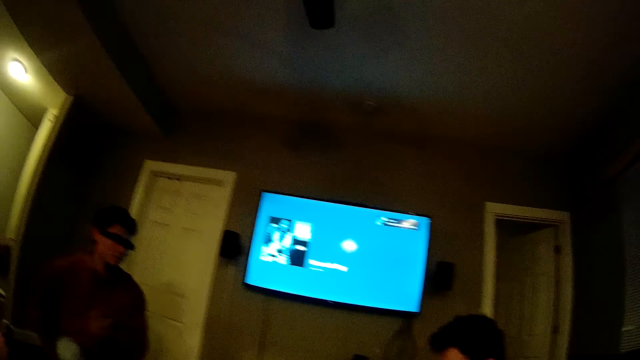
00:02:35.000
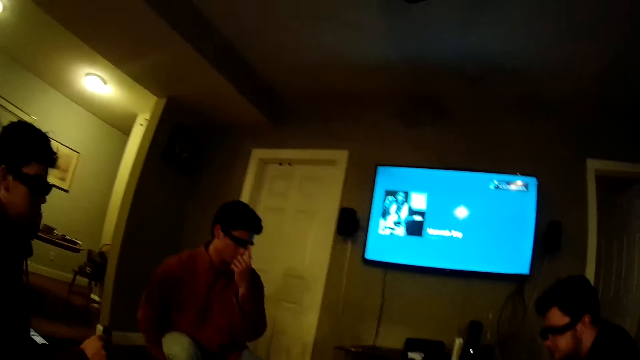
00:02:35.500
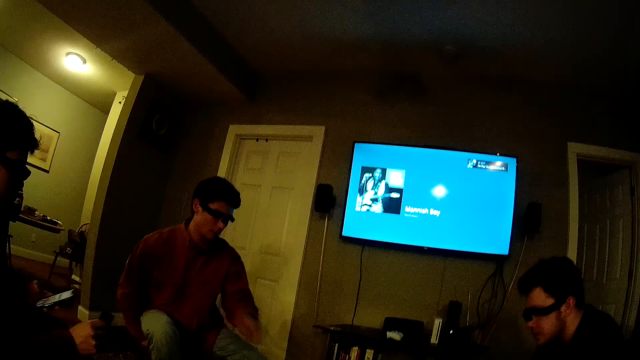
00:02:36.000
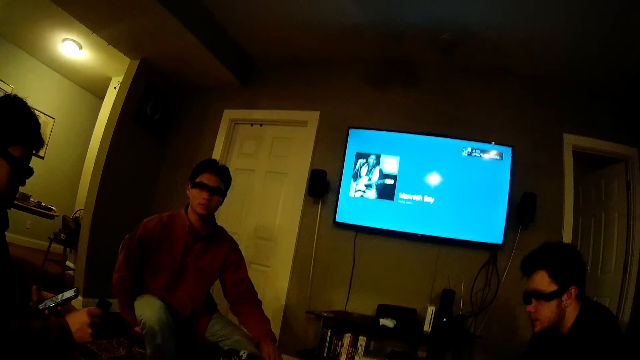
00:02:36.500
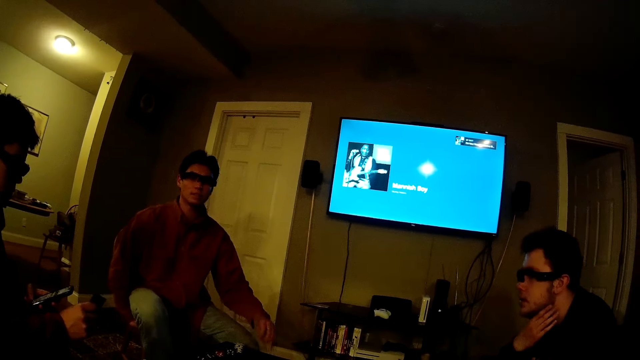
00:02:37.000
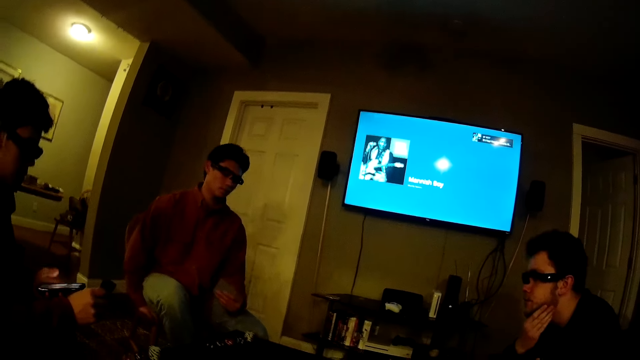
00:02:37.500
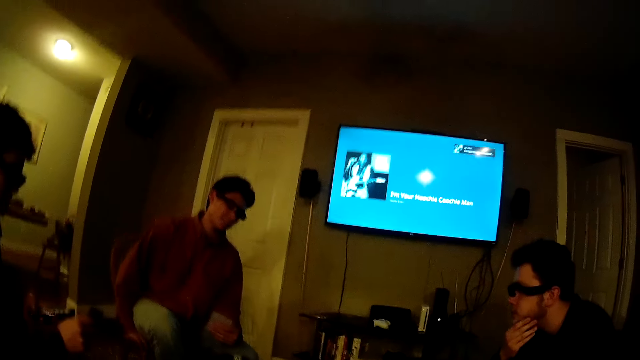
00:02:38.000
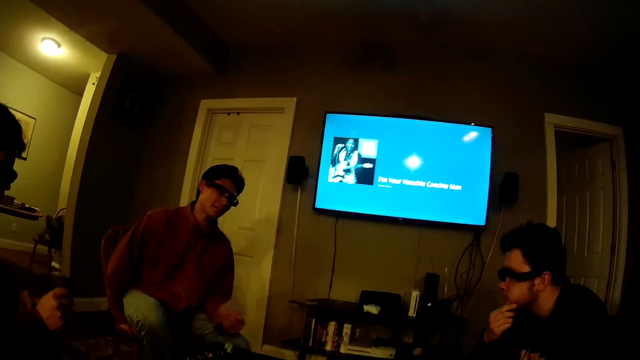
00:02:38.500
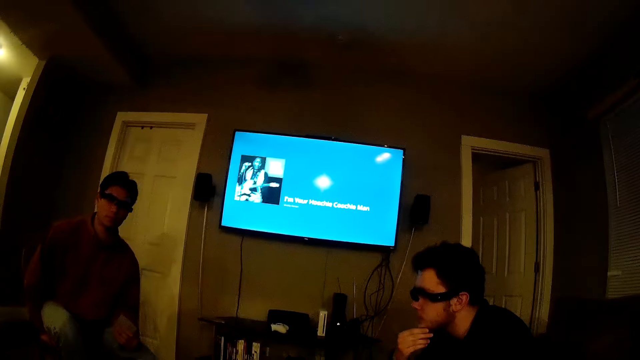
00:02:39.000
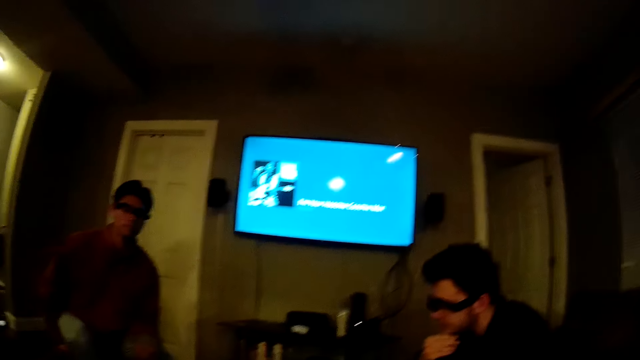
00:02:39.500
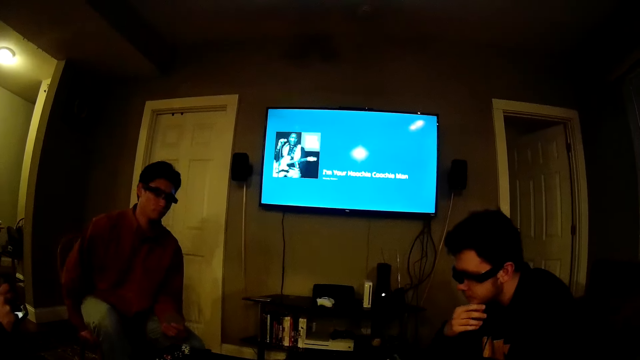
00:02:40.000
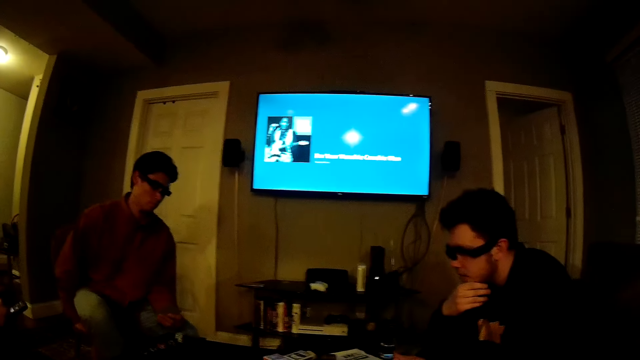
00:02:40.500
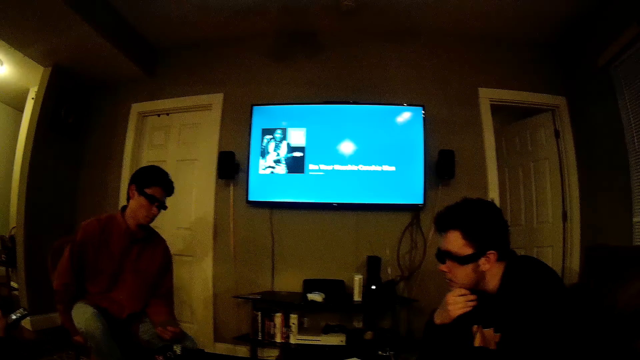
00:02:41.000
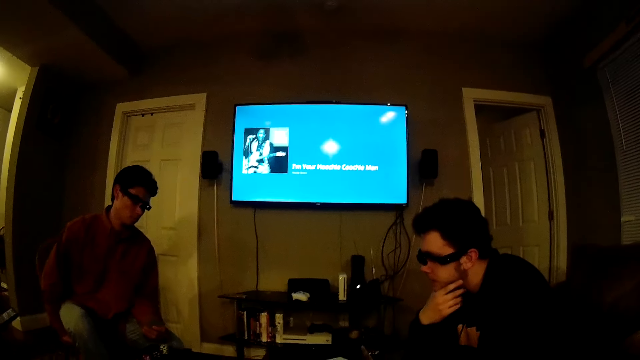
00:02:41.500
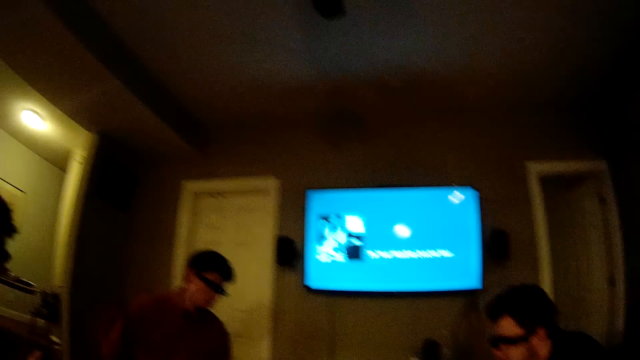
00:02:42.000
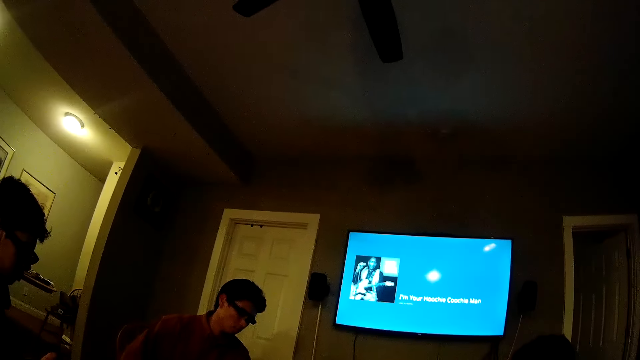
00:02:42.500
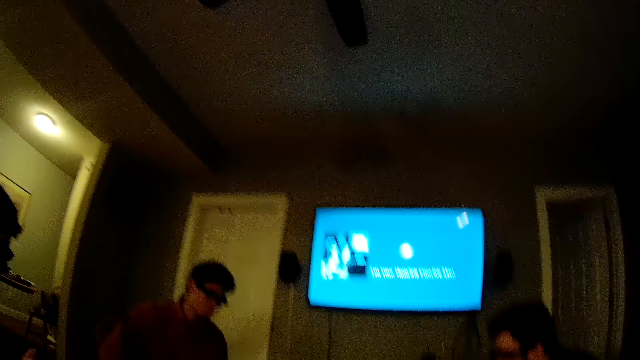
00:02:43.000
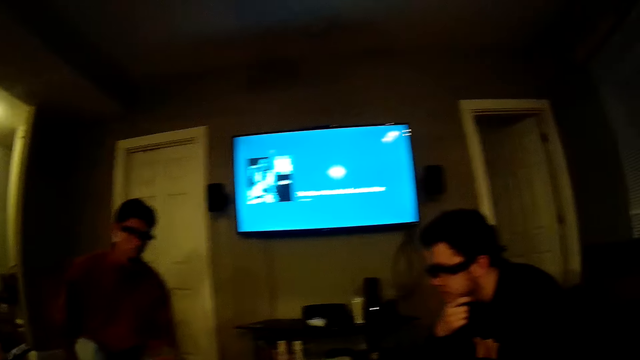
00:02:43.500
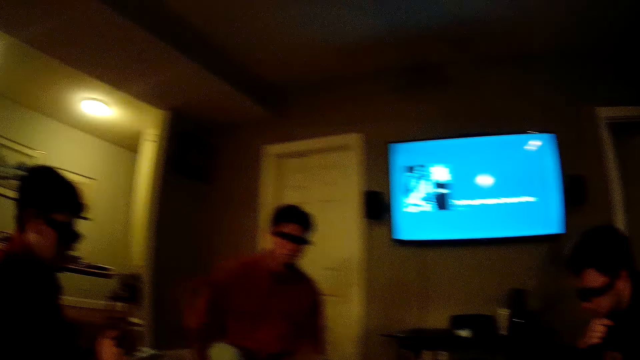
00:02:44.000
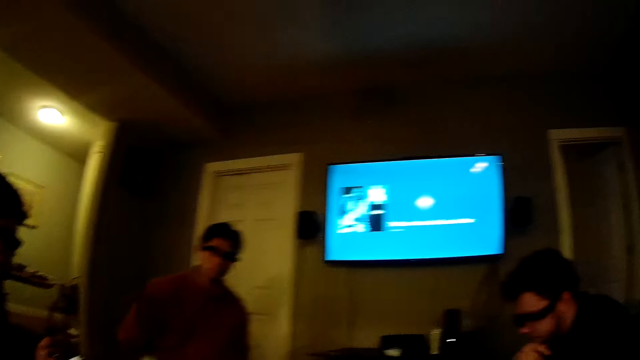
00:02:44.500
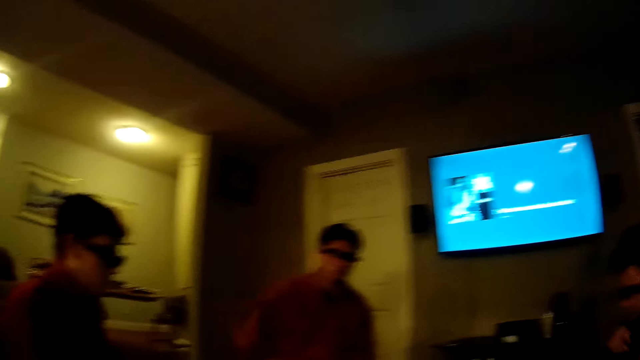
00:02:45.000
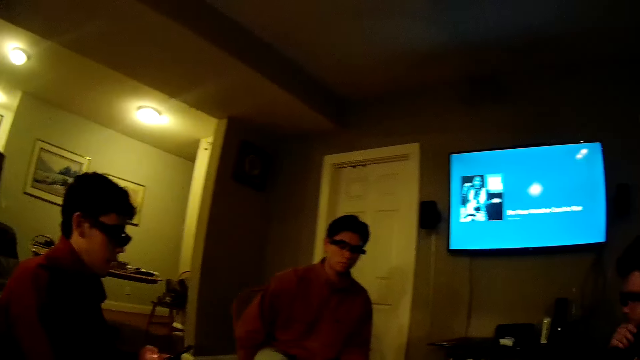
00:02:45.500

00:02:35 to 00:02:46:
A man picks up a phone from a chair with his left hand. Another man picks up the cards on the table with his left hand. A man operates the phone. Another man touches his cheek.

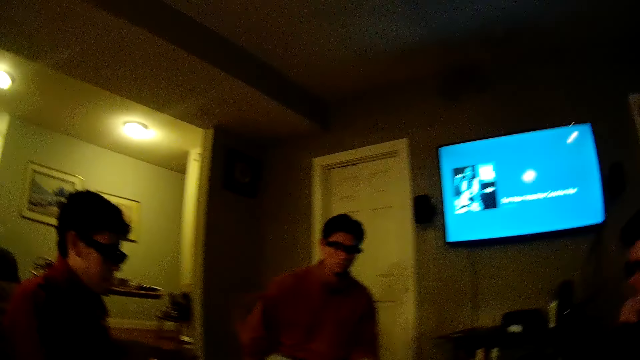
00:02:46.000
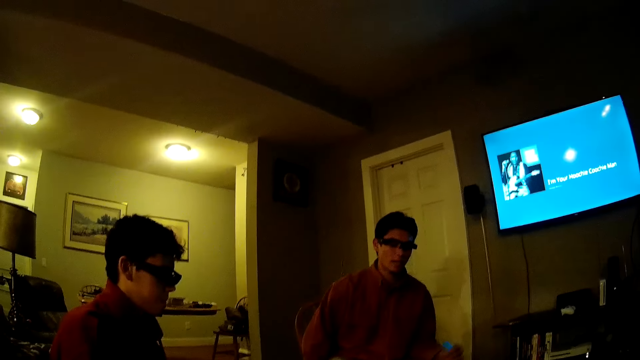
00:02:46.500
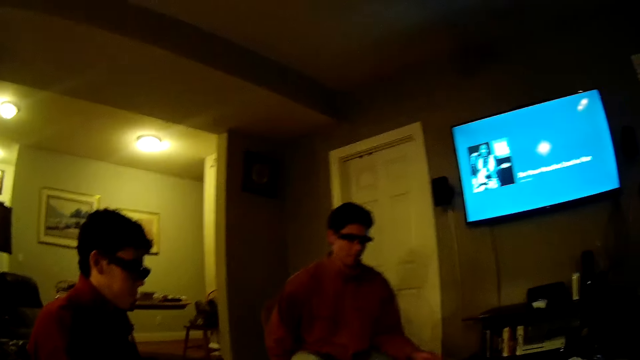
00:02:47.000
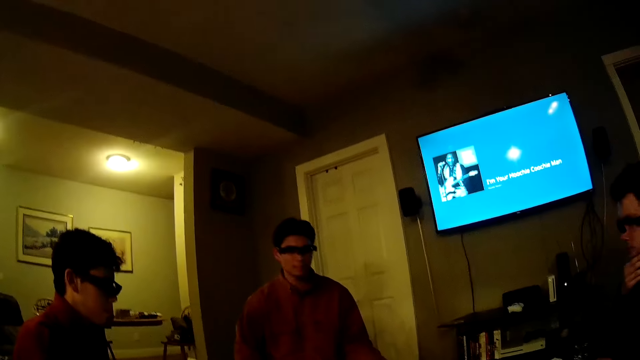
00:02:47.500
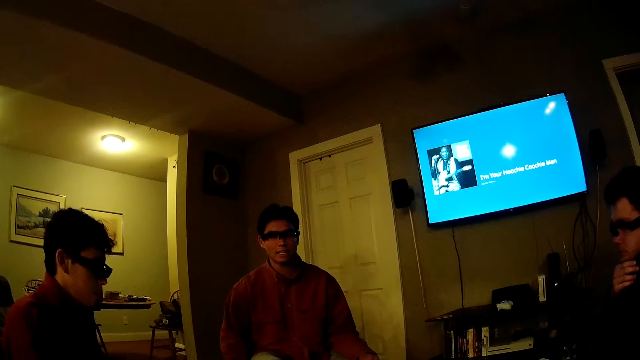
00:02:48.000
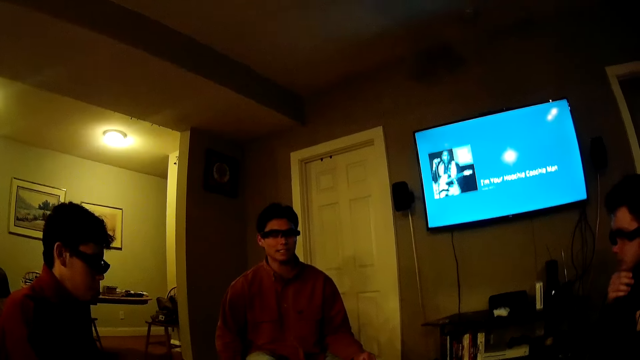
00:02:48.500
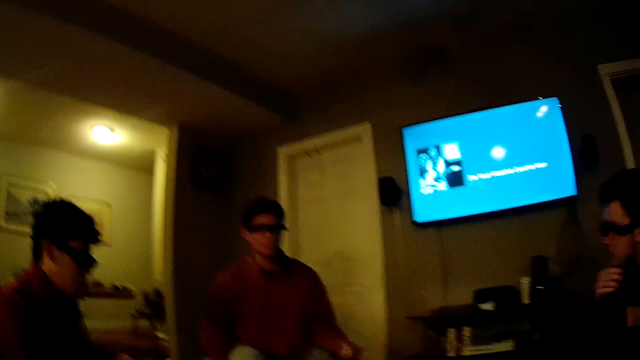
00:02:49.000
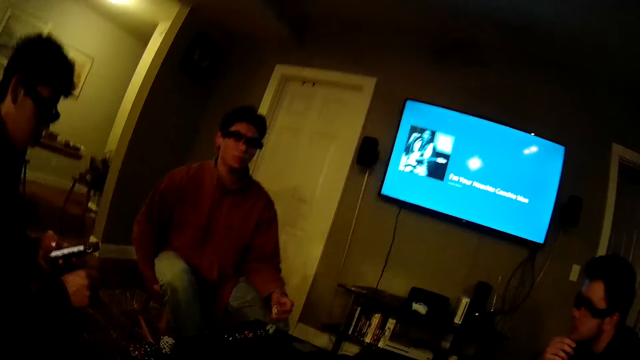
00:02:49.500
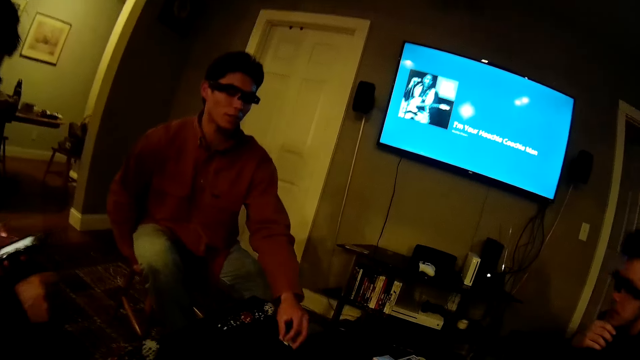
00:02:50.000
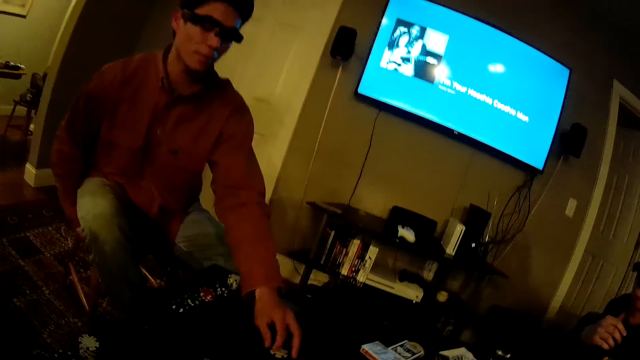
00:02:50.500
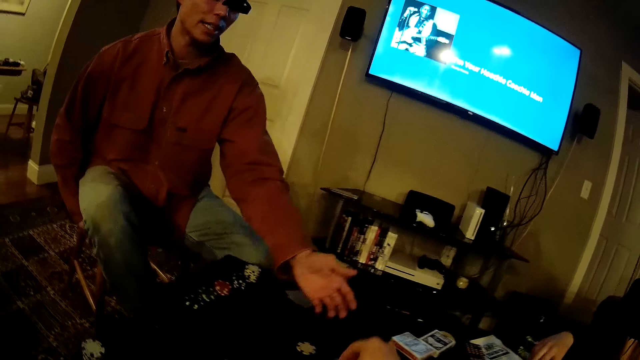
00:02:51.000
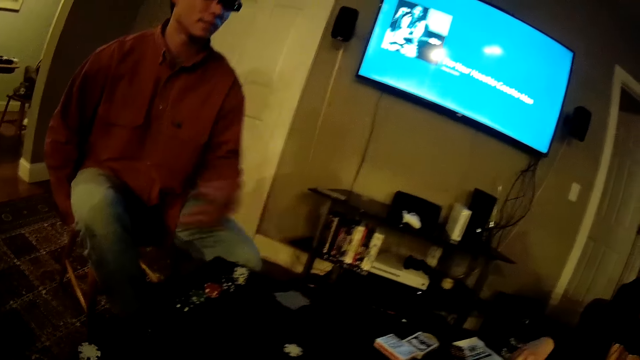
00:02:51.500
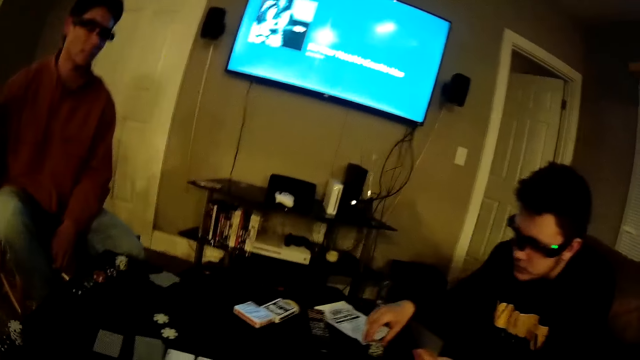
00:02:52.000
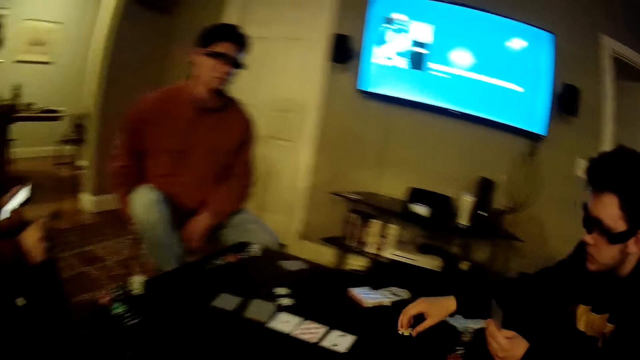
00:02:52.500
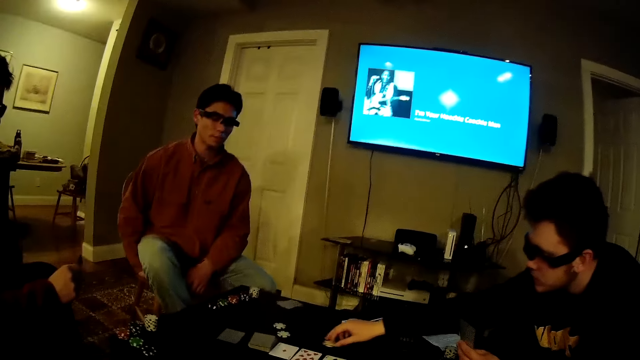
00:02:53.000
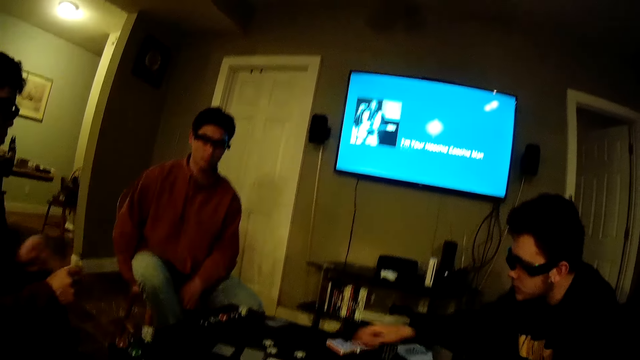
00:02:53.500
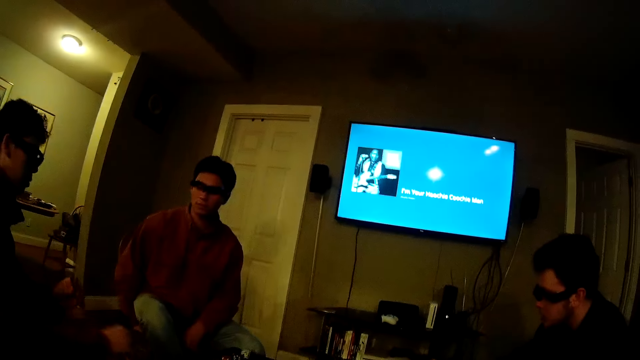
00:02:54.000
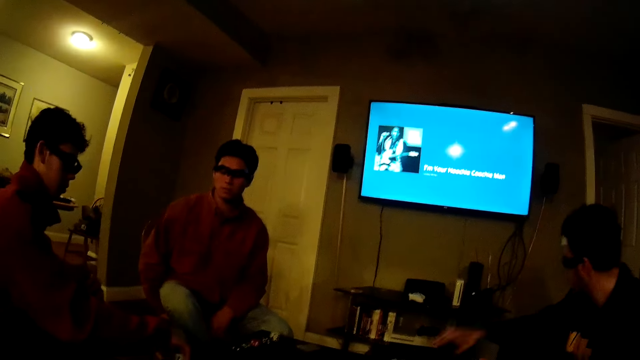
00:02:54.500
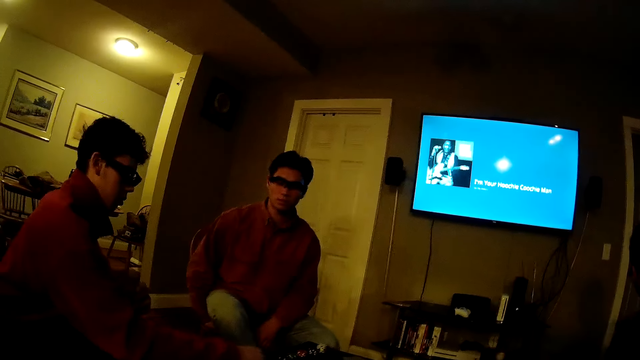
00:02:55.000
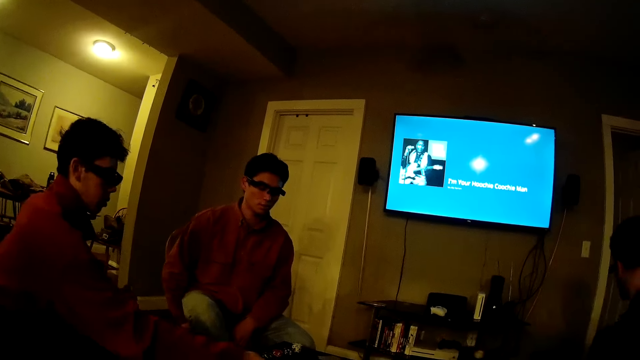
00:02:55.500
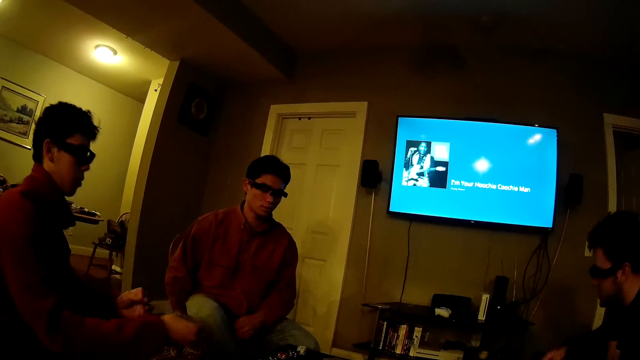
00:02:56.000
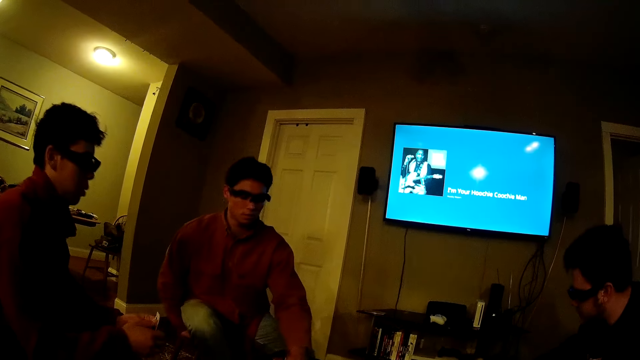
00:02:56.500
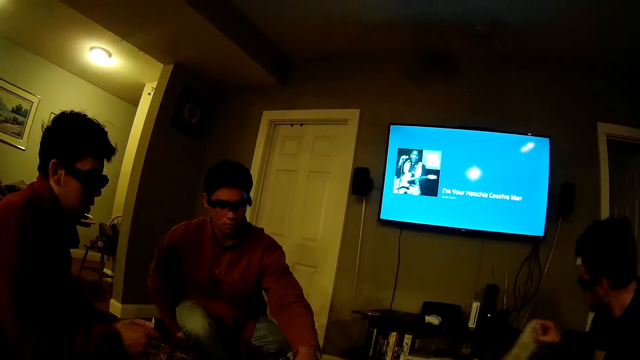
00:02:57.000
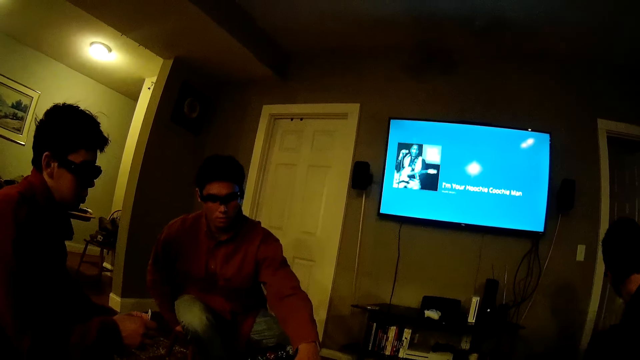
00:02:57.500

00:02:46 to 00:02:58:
The man speaks to the camera wearer. The man places a poker chip or card on the table with his left hand. The camera wearer drops a poker chip or card on the table with his left hand. Another man picks a poker chip from a pile of poker chips on the table with his right hand, and places the poker chip on the table with his right hand. A man drops the card on the table. The other man picks a poker chip from the pile of poker chips on the table with his right hand. Another man drops the card on the table. The camera wearer speaks to the man, the other man, and another man.
